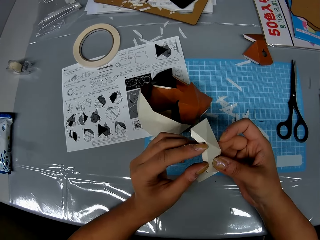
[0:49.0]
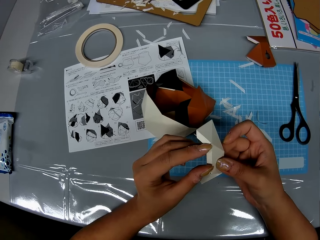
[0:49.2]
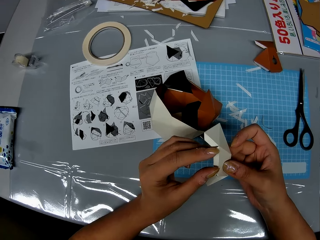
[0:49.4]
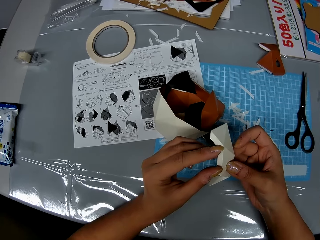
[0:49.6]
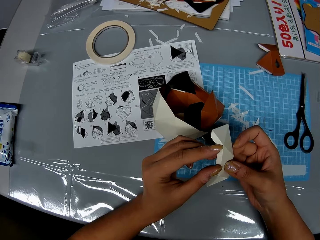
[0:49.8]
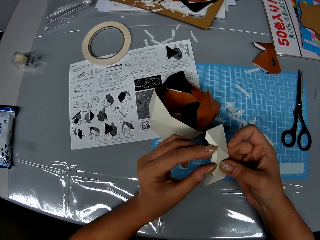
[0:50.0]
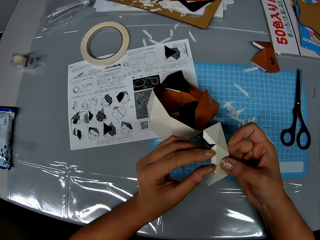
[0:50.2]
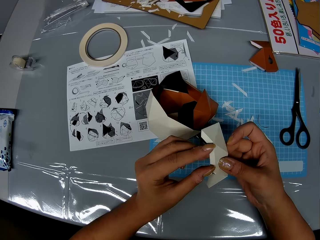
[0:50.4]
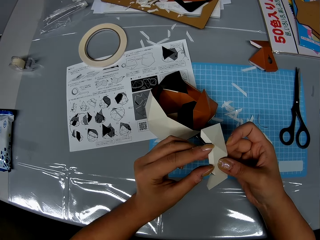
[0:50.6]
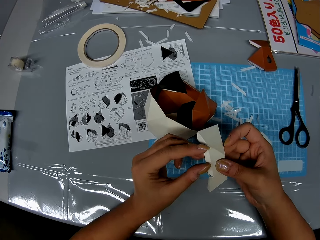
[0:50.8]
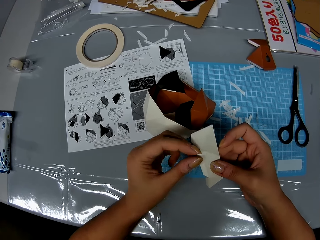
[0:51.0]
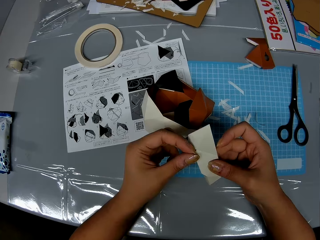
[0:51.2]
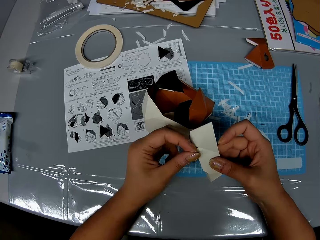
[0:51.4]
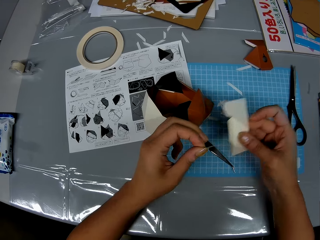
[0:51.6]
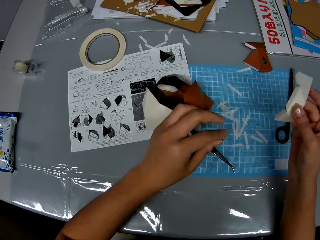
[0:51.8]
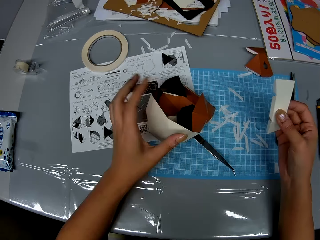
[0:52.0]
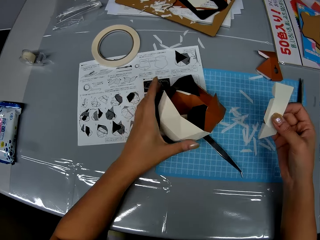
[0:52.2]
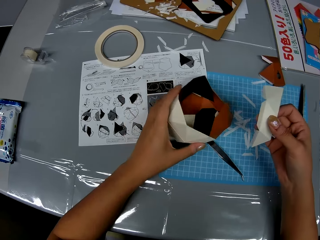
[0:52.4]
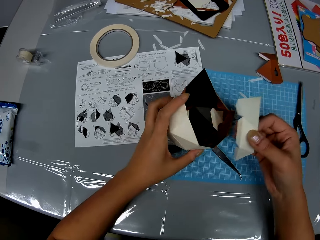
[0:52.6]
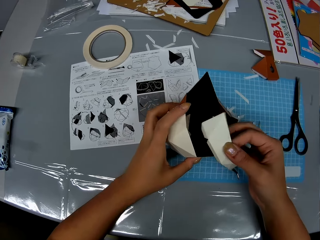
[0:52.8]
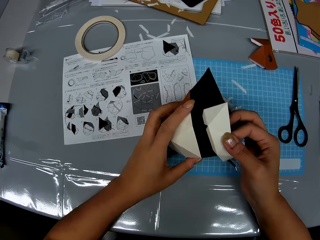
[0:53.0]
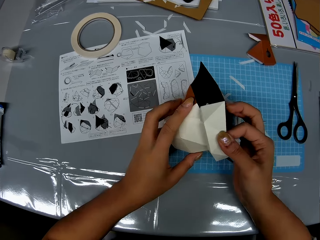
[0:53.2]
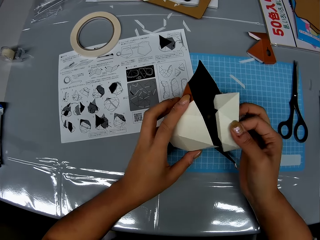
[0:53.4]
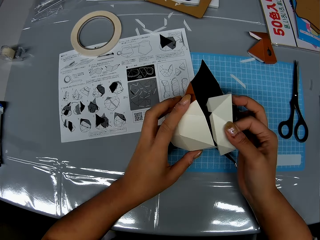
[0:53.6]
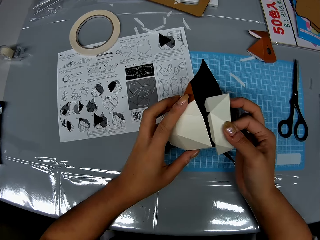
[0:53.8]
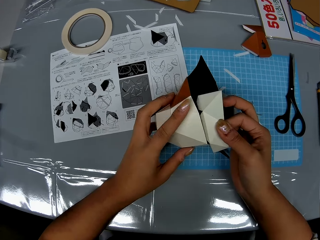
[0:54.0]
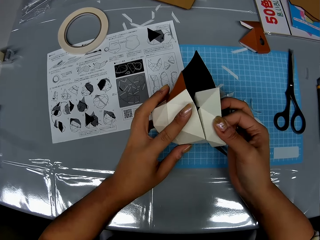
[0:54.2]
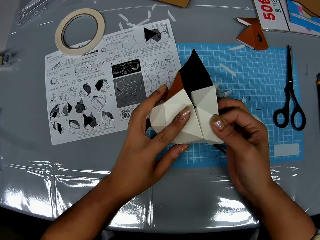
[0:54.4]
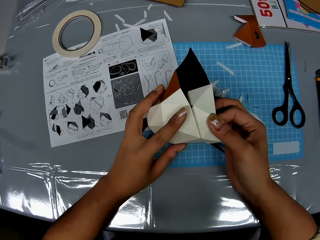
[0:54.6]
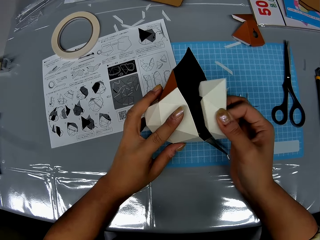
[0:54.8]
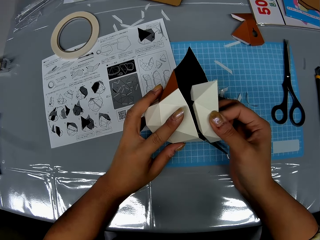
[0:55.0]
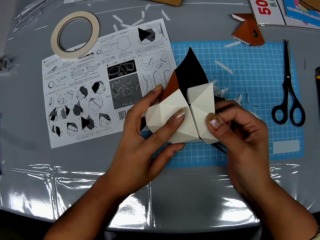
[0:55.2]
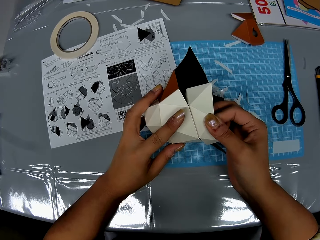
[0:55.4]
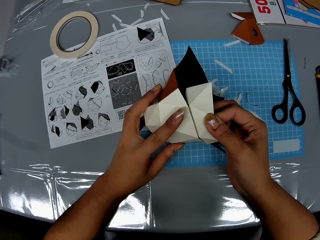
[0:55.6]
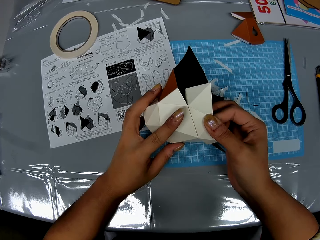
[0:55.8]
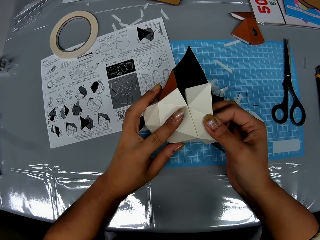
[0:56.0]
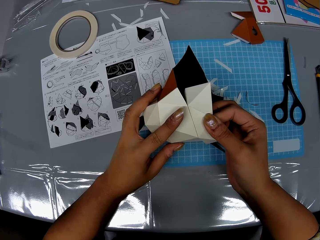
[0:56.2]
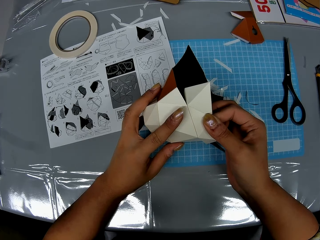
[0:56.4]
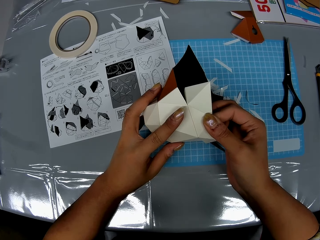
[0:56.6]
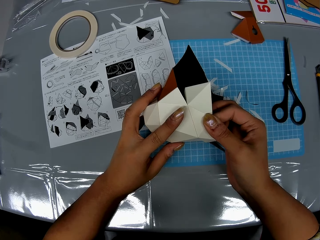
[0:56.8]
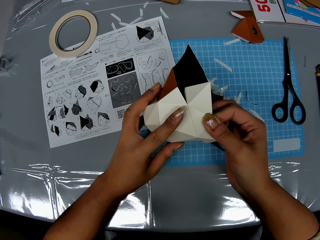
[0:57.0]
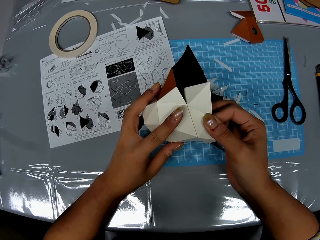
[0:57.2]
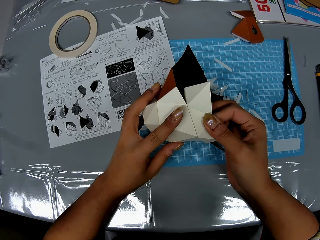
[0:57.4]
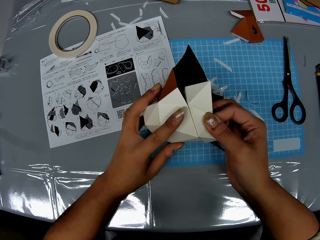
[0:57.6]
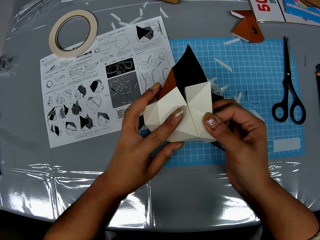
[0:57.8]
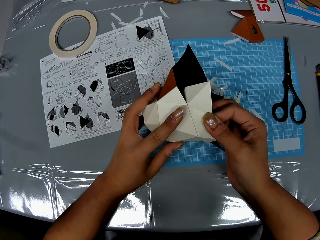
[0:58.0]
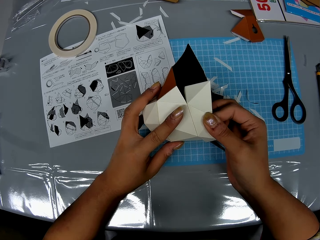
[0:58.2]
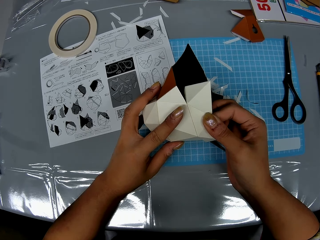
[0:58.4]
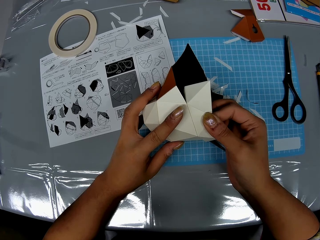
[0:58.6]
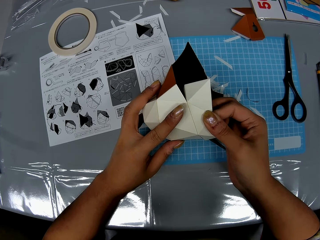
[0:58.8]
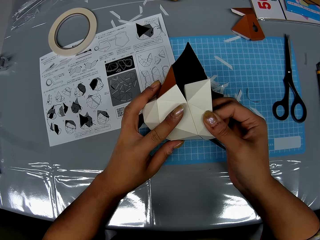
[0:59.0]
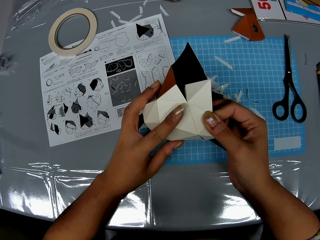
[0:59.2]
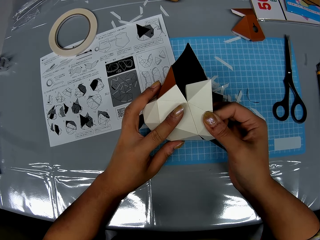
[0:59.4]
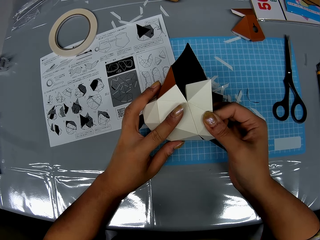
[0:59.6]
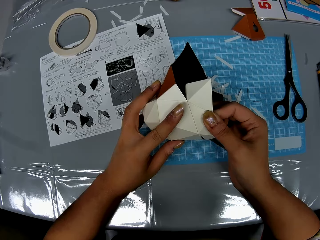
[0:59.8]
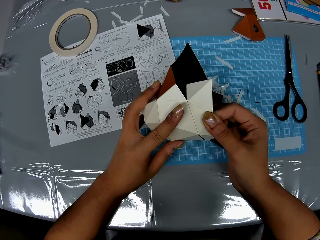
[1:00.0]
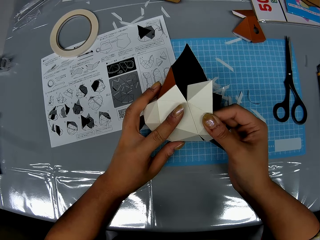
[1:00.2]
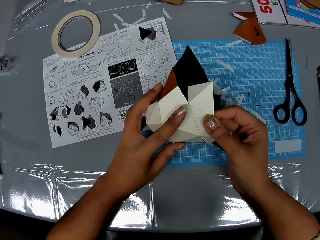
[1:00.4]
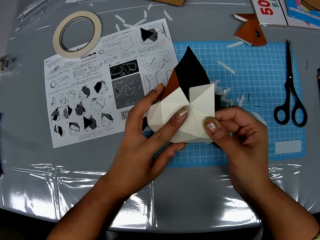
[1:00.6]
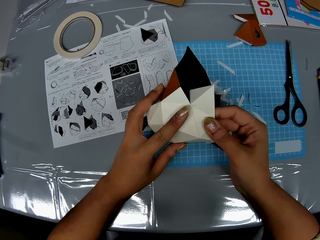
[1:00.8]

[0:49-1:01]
The camera wearer adjusts the piece of paper craft in her right hand. She holds the model piece with one hand. She removes a double sided tape in the paper craft. She puts the double sided tape from the paper craft on the table. She holds the model. She picks the paper craft on the table with her left hand. She puts the piece of paper close to the paper craft in her left hand. She fits the model piece on the model.

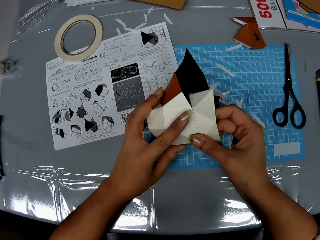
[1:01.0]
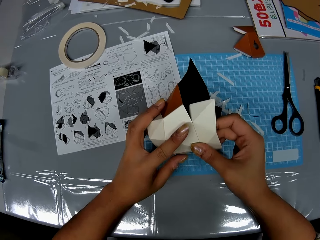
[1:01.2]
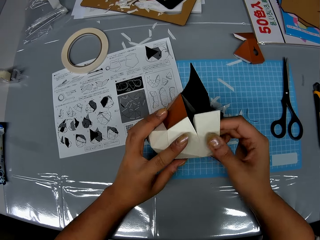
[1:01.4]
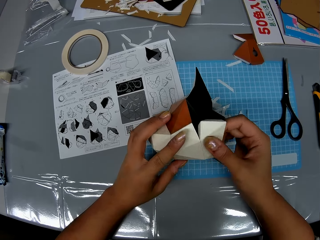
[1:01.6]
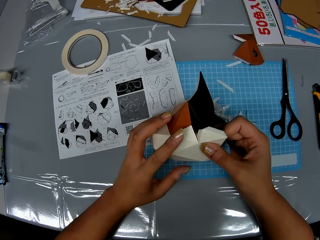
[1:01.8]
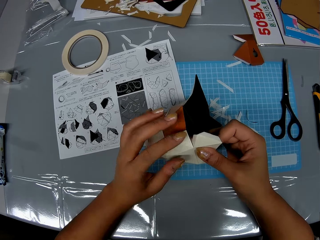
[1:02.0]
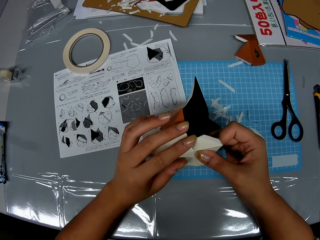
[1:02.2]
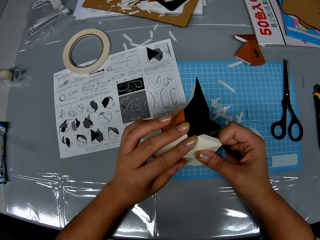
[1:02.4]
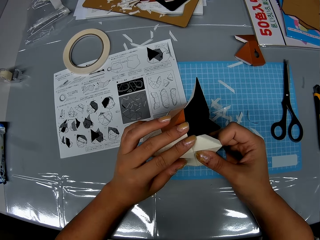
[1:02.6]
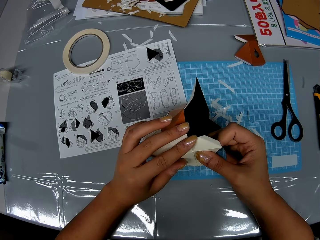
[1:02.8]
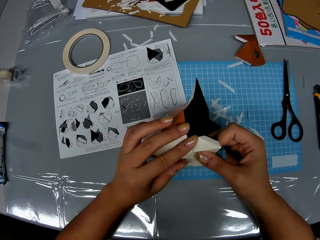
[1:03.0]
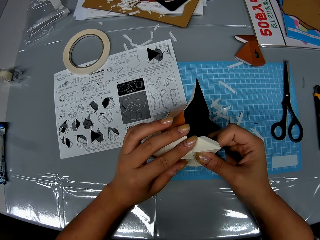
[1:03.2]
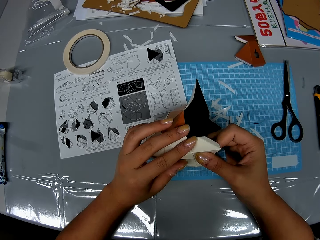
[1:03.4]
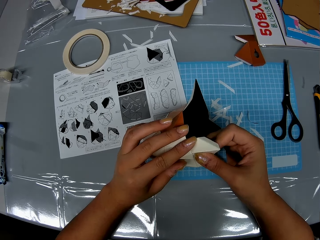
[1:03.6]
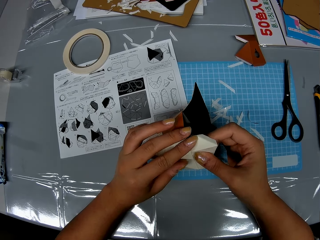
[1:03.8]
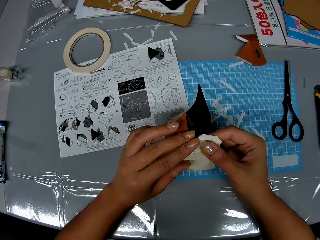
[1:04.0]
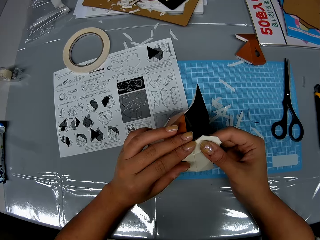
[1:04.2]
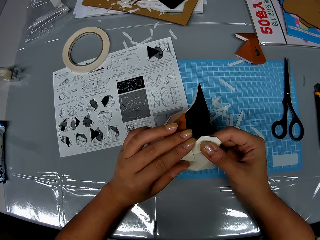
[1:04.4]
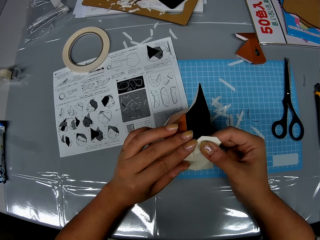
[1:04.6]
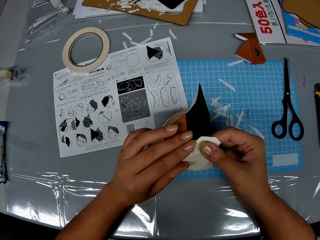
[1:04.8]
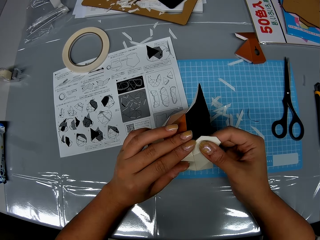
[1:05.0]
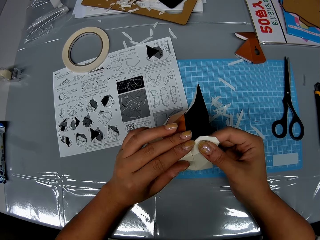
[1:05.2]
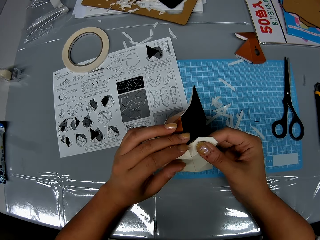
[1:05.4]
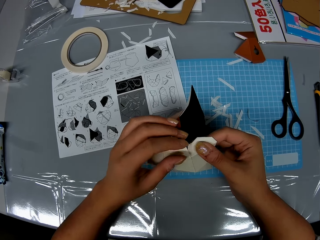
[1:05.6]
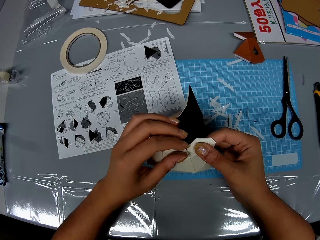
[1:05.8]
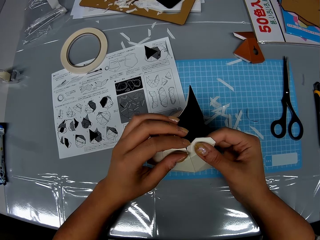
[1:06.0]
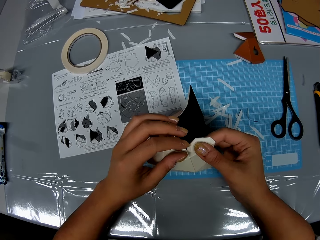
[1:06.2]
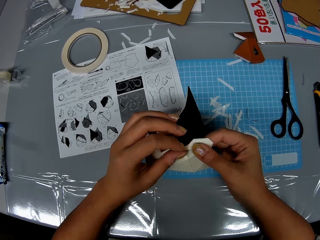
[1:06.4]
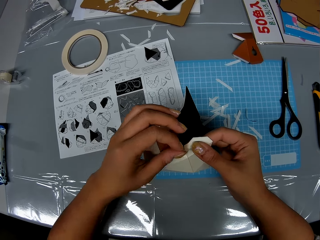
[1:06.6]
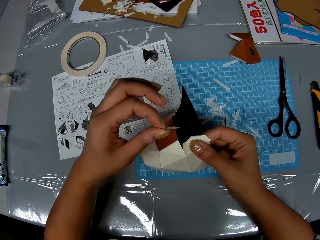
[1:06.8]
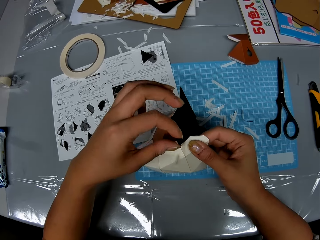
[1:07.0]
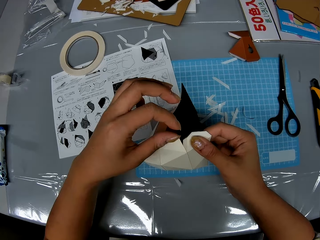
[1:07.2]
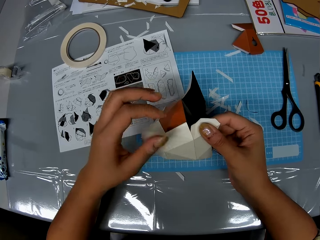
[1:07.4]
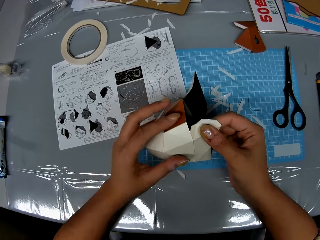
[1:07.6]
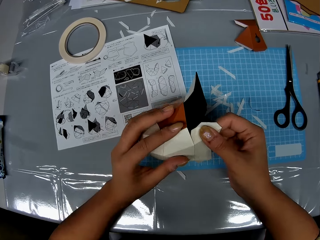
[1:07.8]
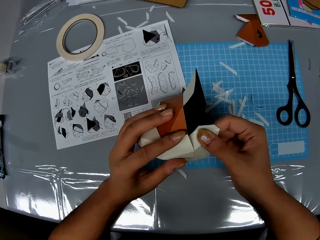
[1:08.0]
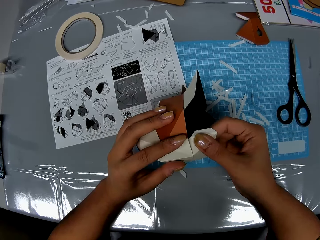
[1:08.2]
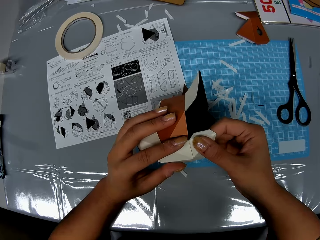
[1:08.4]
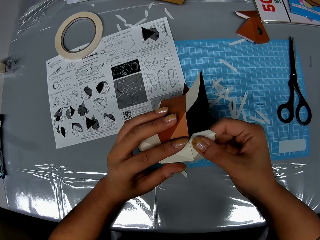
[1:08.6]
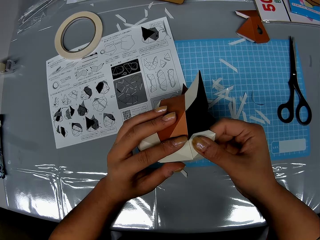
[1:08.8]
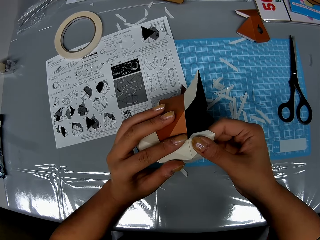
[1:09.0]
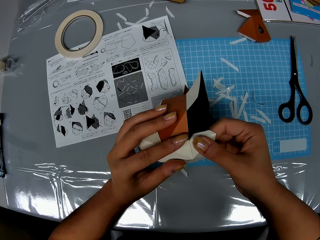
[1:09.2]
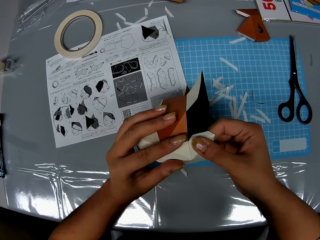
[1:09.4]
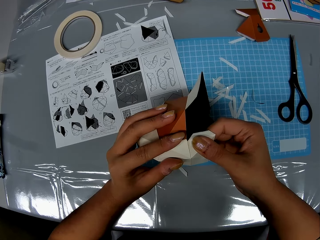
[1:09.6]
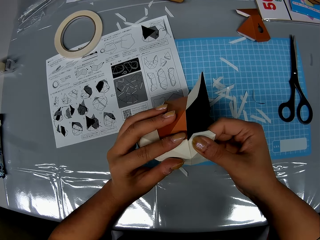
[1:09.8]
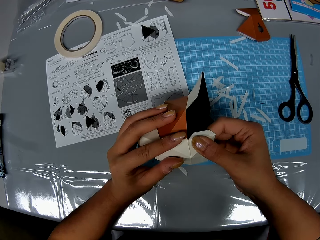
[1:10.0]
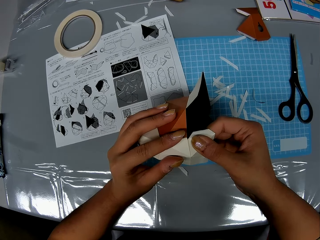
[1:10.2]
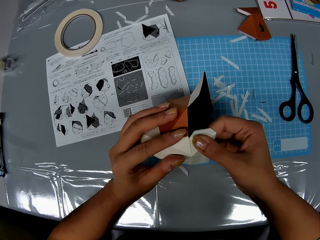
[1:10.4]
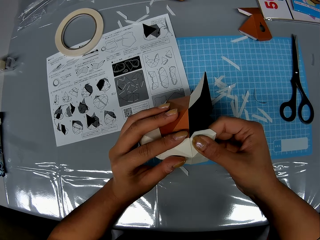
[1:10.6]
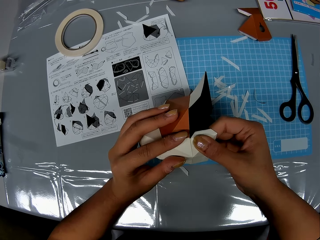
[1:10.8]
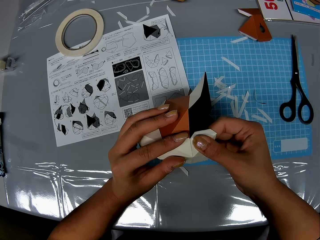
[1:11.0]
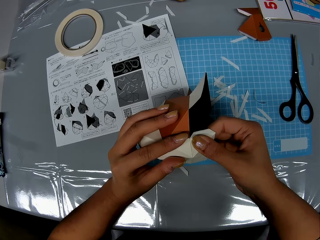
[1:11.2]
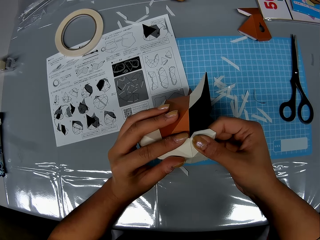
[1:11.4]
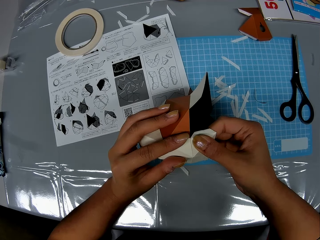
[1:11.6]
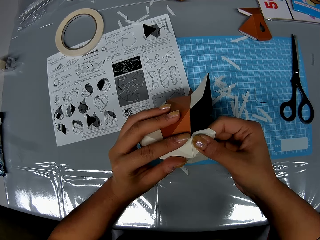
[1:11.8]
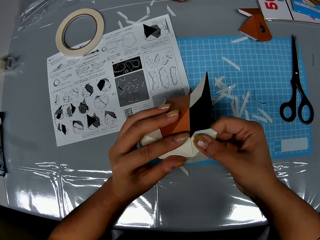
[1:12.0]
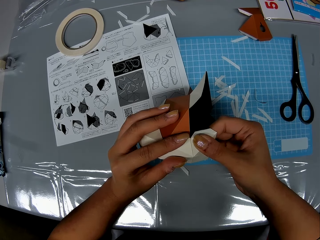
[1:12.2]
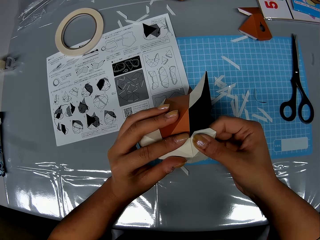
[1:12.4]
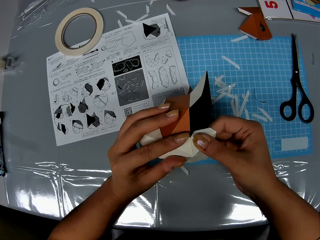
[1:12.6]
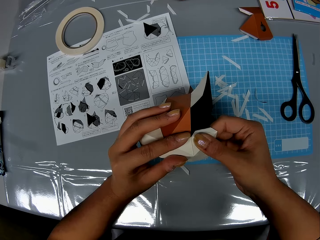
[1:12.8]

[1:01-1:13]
The camera wearer removes a double sided tape on the piece of paper. She drops the paper on the table. She adjusts the paper craft in her hands. She fits the model piece on the model.
